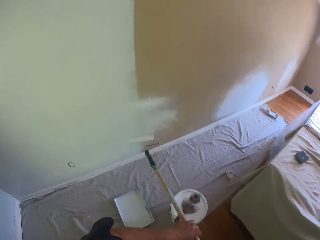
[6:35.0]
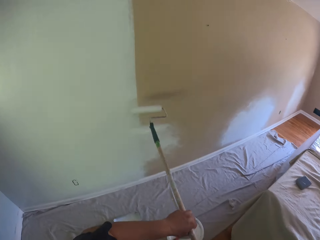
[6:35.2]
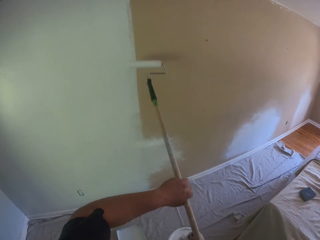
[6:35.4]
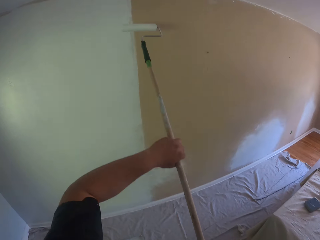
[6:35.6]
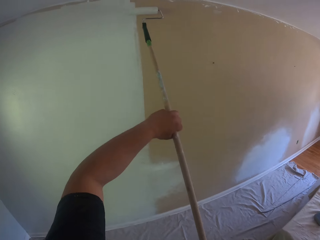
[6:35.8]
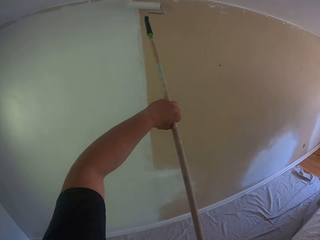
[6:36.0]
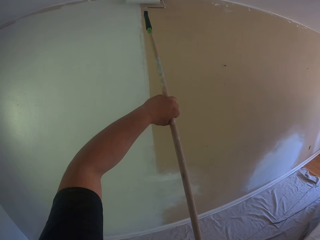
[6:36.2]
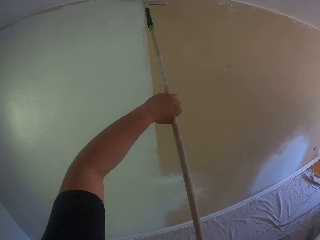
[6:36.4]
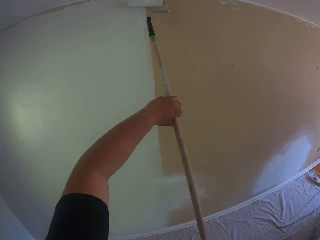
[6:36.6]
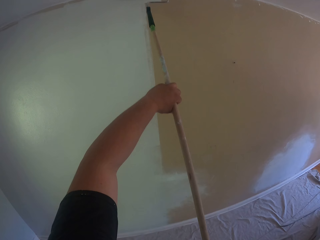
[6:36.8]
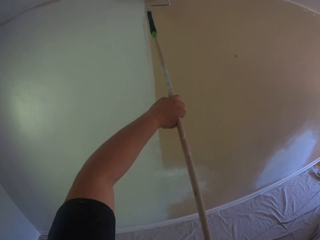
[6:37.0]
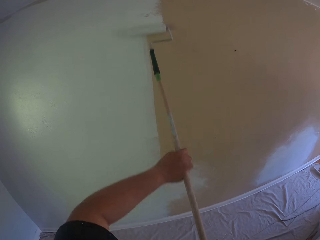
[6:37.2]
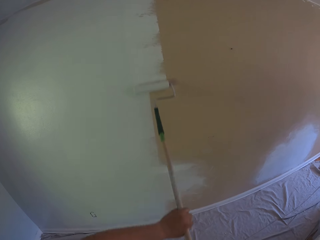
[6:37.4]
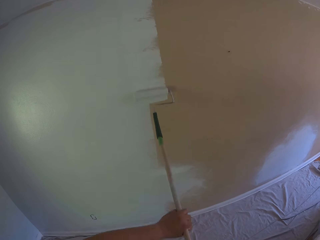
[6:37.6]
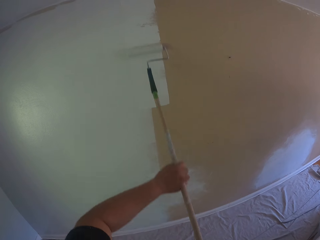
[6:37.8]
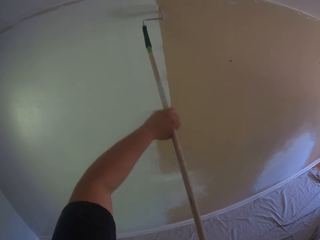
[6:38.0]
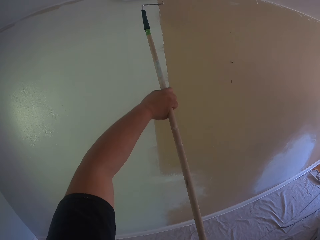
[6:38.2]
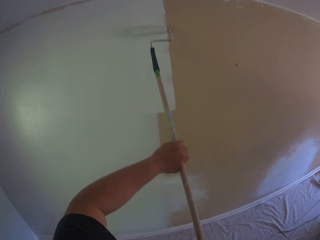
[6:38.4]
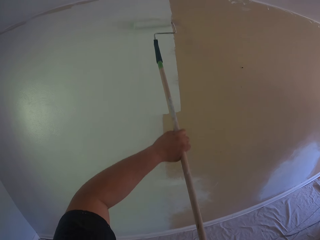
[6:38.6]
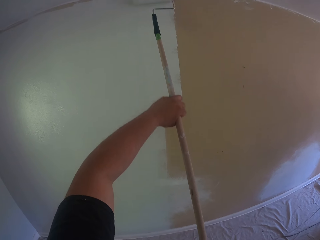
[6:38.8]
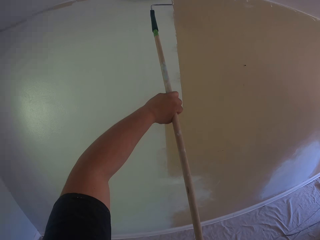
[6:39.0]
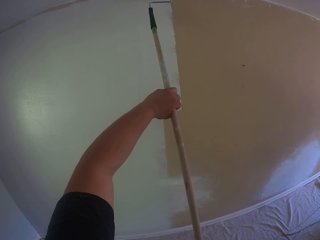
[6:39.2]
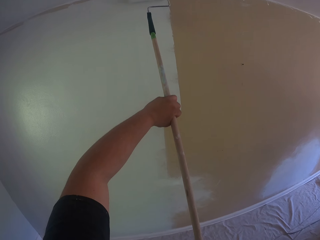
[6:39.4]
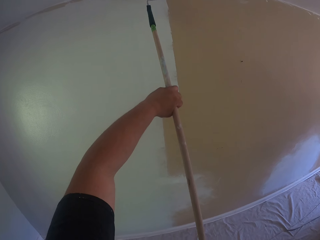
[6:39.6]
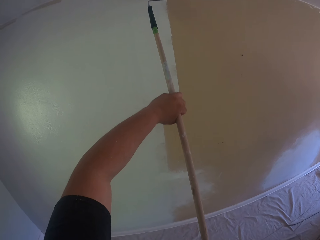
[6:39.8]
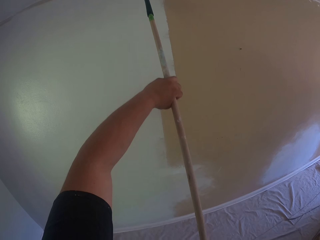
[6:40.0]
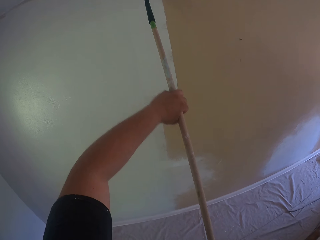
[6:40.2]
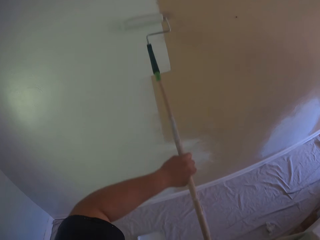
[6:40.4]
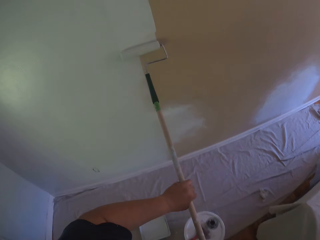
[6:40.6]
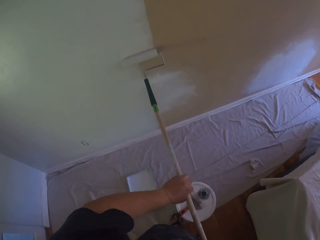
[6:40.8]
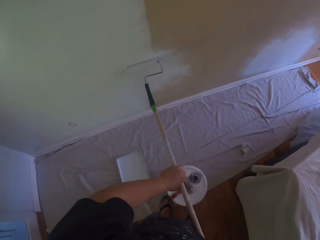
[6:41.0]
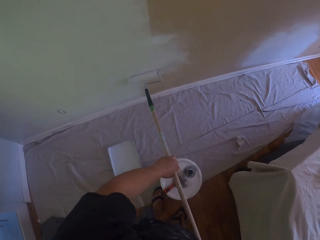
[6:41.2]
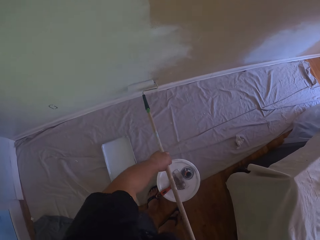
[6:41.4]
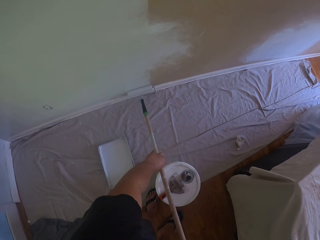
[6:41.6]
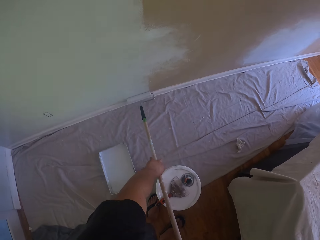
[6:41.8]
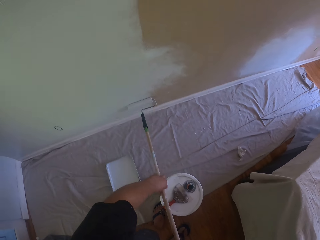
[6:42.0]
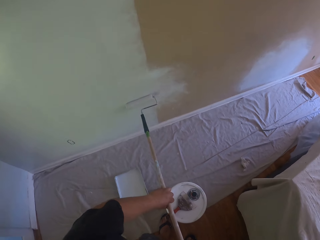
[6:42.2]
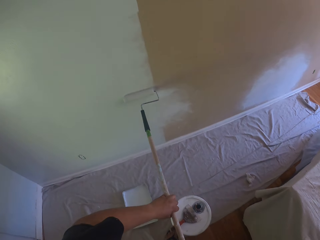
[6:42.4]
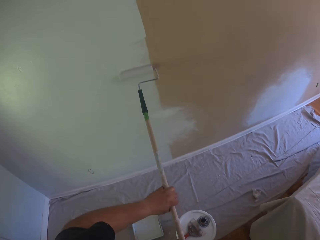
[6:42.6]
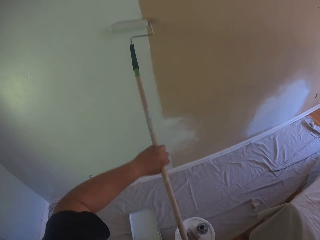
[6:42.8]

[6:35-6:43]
The camera wearer paints the wall with the long paint roller.

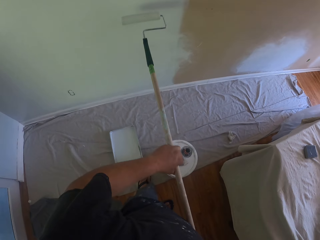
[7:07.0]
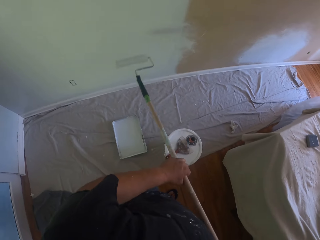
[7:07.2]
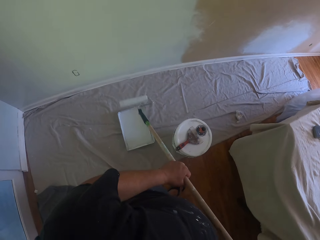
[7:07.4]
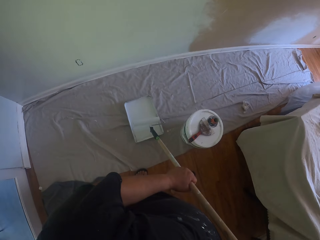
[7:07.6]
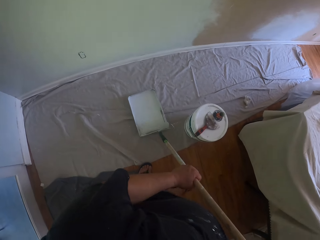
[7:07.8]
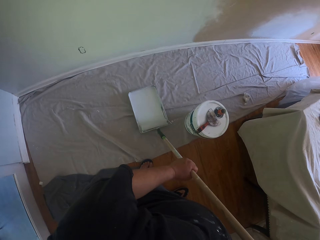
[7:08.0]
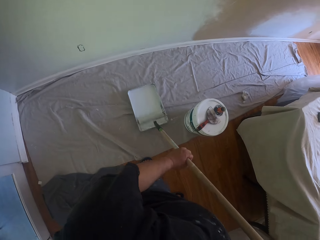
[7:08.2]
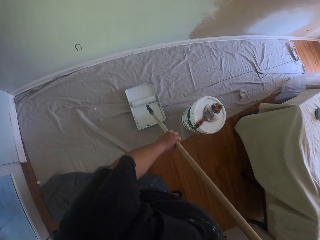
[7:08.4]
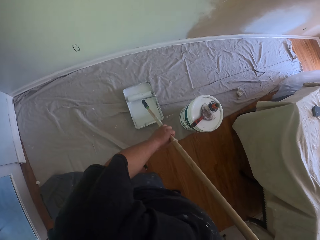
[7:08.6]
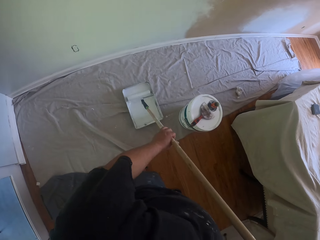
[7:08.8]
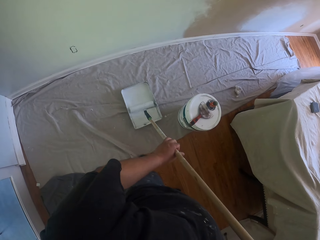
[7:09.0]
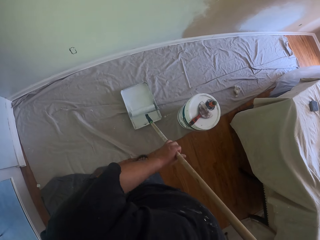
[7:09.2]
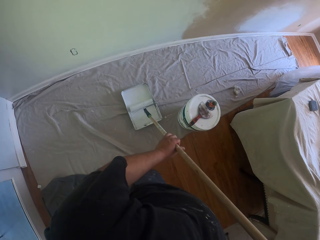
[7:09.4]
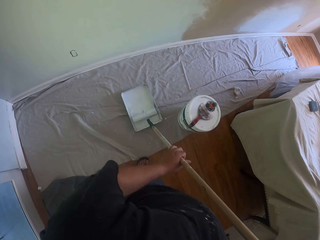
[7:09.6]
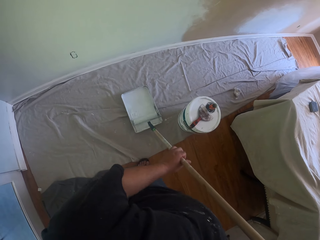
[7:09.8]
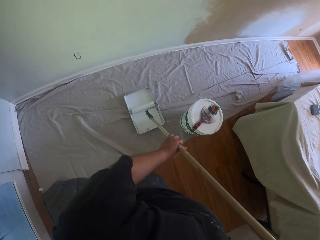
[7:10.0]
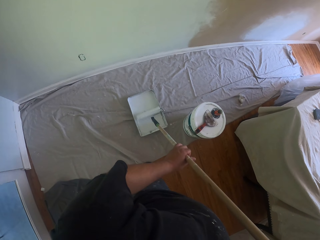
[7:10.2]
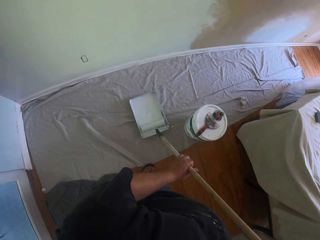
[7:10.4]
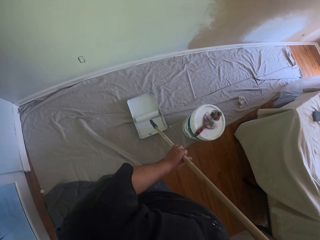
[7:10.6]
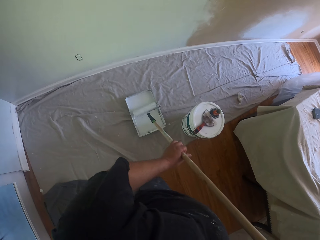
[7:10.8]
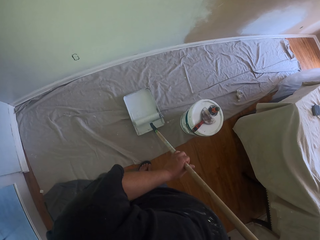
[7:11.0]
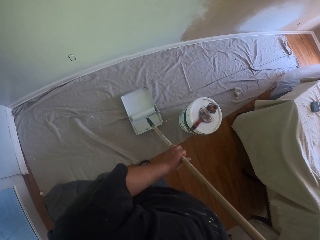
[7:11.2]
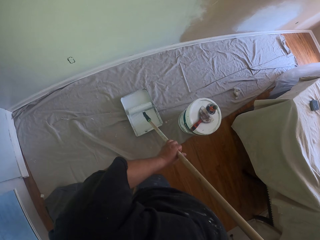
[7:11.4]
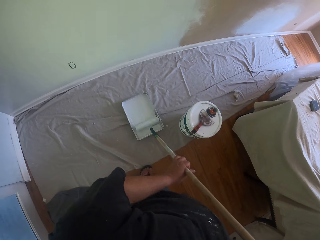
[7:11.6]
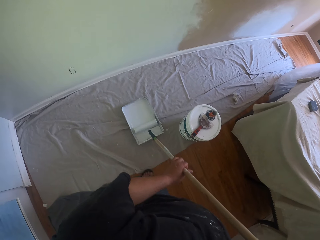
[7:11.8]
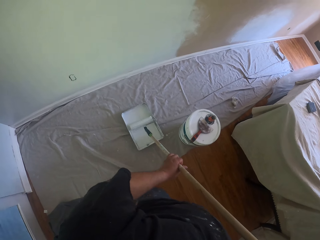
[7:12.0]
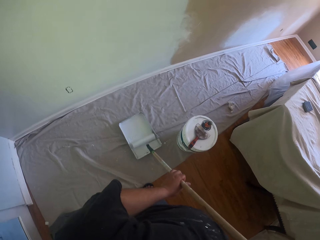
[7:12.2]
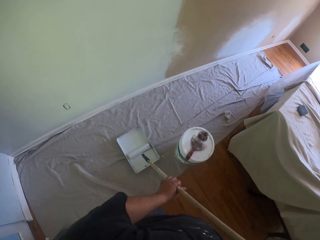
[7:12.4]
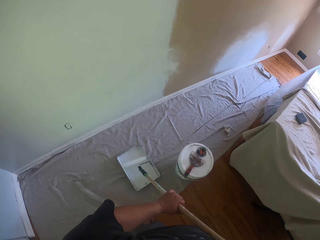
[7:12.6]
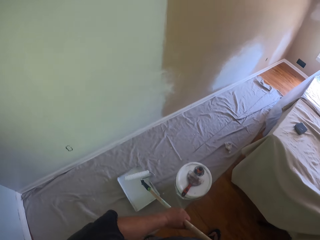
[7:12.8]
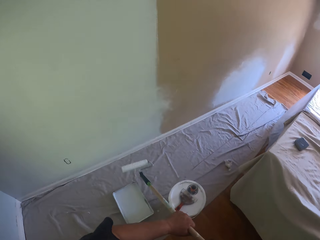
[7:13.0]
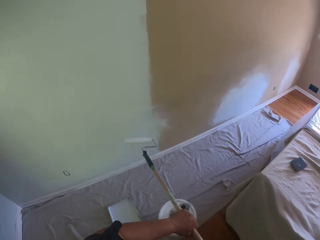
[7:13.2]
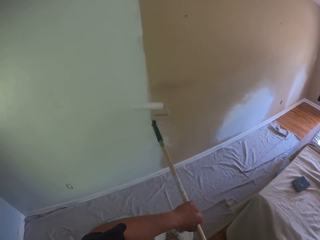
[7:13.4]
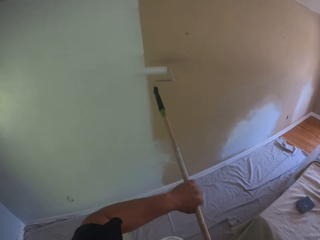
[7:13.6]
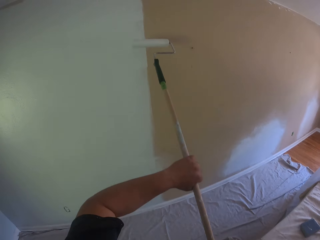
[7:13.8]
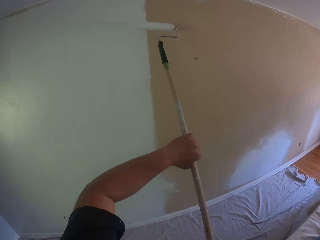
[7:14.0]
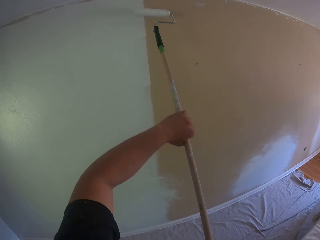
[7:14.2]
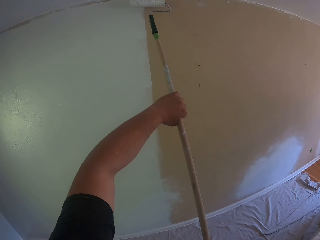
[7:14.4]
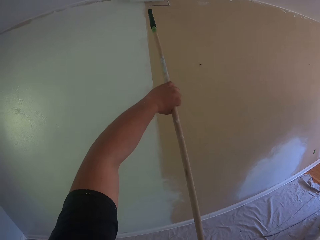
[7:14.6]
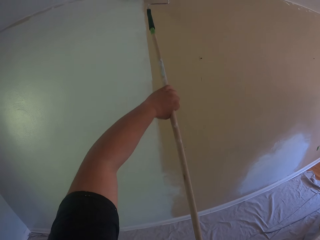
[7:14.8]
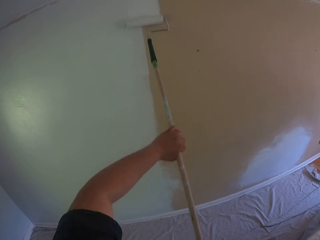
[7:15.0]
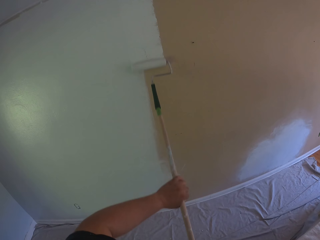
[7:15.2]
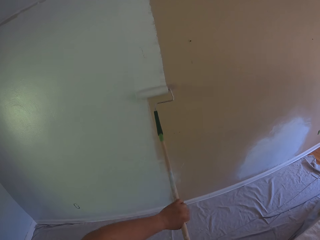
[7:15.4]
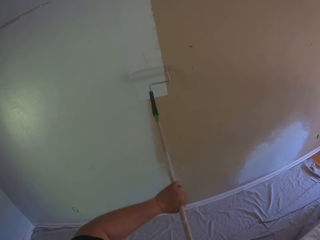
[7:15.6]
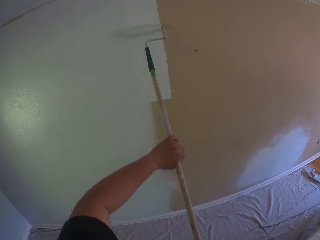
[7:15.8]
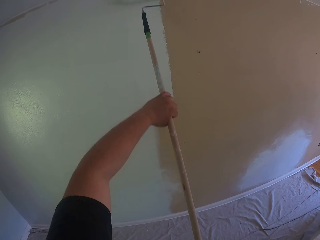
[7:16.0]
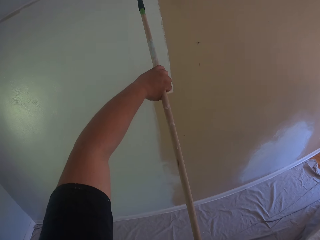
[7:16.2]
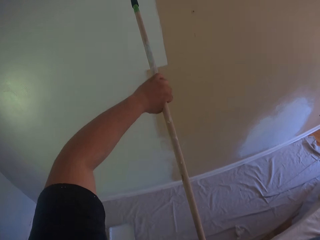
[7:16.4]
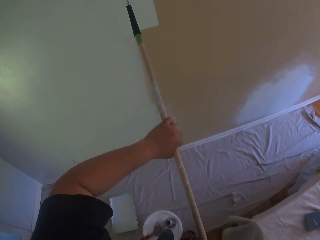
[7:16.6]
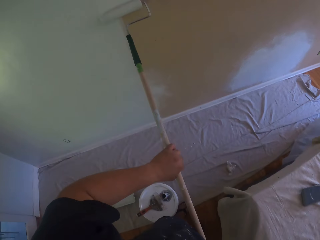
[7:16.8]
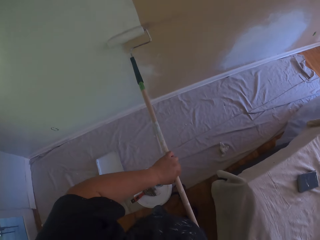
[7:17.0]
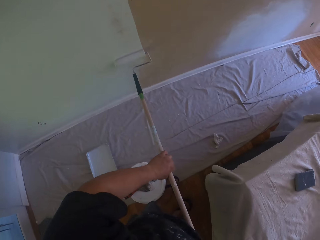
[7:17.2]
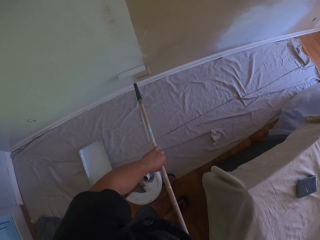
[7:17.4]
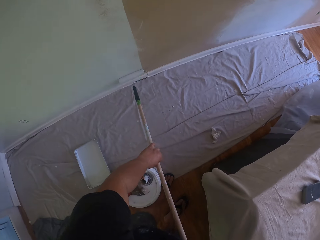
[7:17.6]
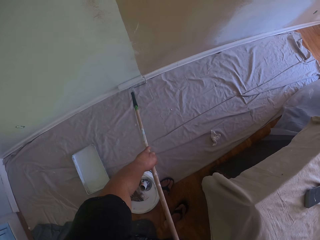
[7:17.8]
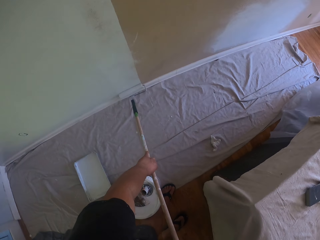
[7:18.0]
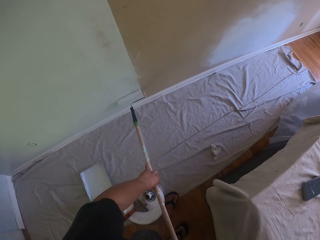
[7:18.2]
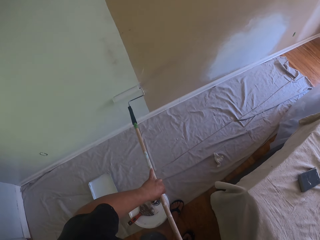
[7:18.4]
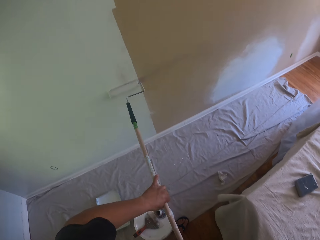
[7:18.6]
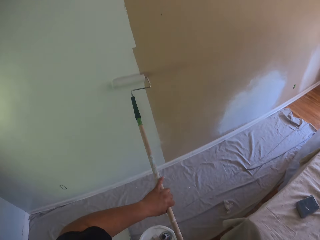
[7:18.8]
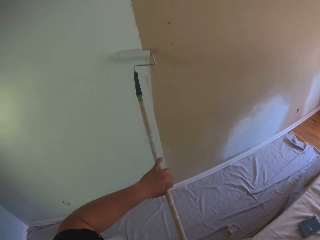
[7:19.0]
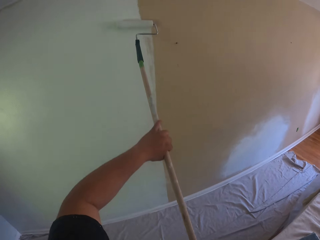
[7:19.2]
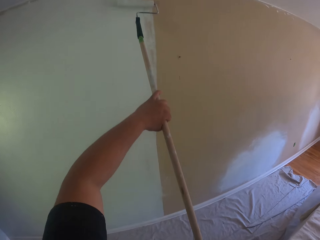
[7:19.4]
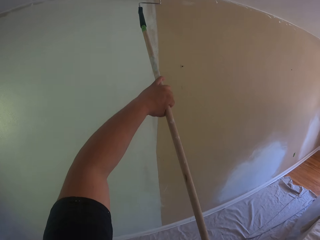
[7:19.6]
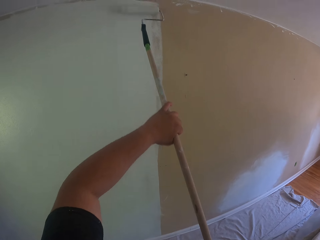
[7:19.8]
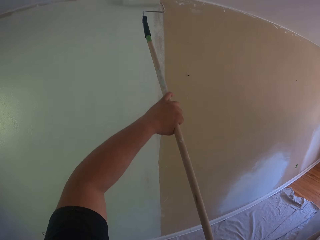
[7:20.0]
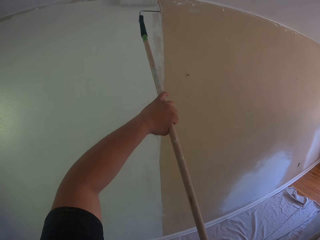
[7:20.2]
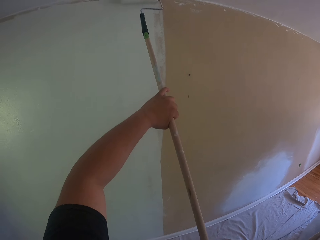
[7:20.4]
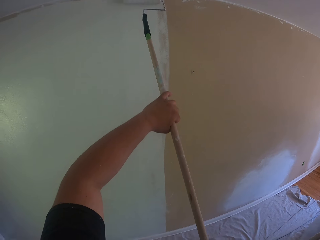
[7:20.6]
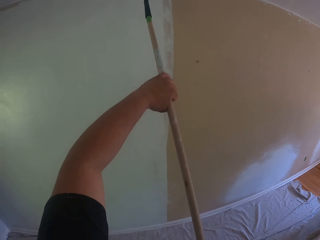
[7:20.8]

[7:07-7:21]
The camera wearer dips the paint roller brush in the paint tray. They roll the long paint roller in the paint tray. They paint the wall with the long paint roller.
